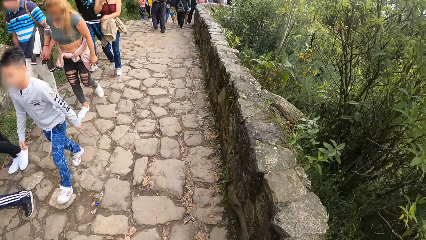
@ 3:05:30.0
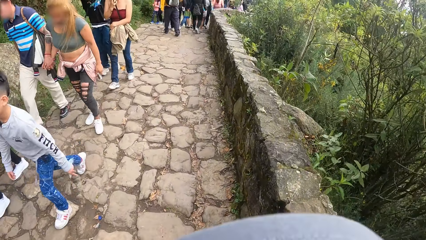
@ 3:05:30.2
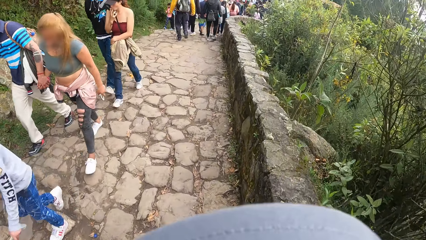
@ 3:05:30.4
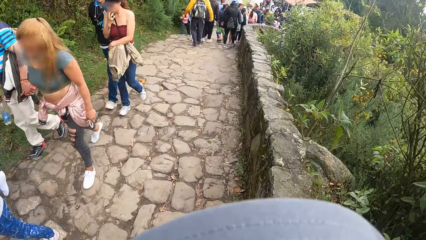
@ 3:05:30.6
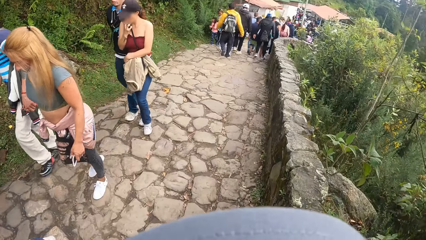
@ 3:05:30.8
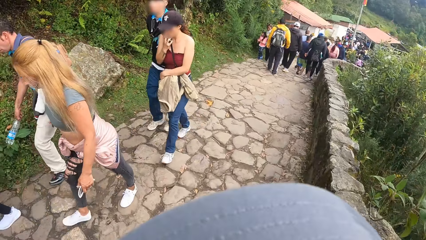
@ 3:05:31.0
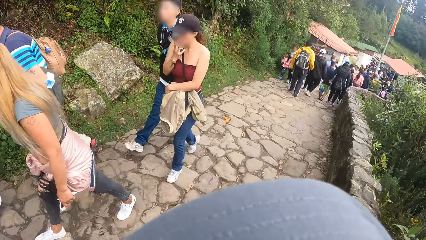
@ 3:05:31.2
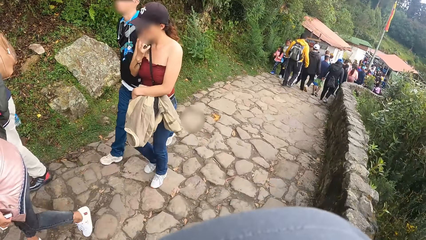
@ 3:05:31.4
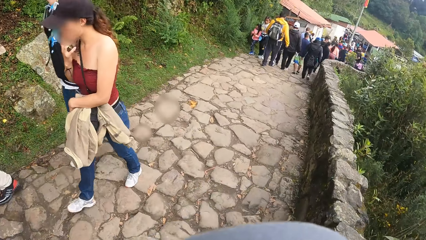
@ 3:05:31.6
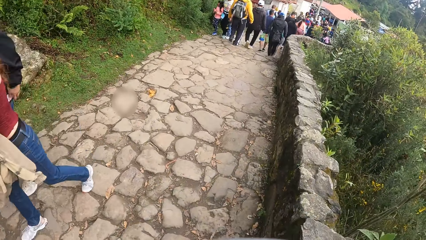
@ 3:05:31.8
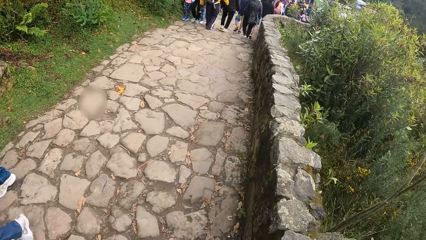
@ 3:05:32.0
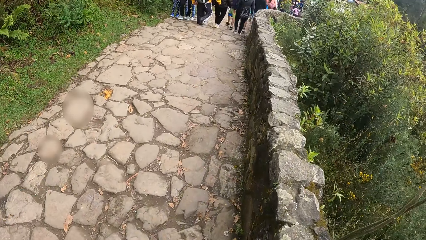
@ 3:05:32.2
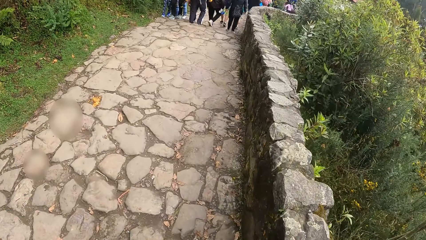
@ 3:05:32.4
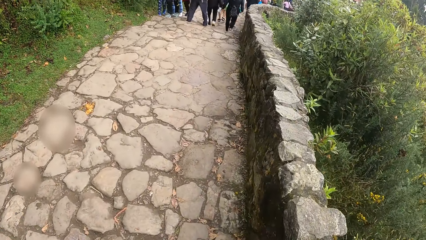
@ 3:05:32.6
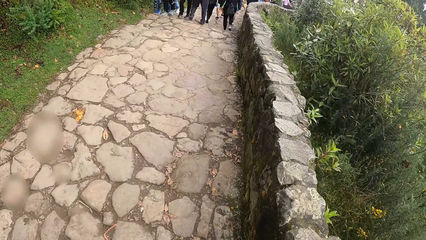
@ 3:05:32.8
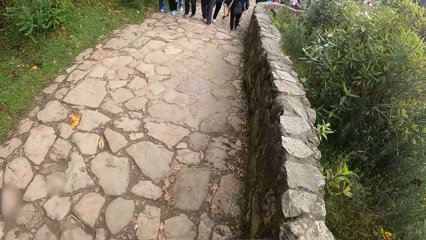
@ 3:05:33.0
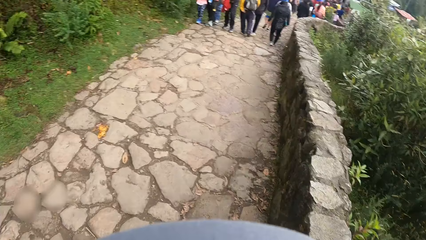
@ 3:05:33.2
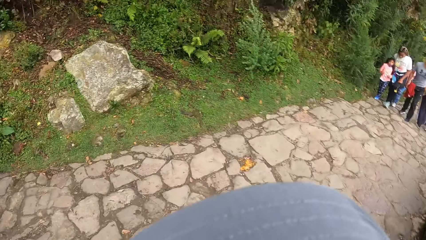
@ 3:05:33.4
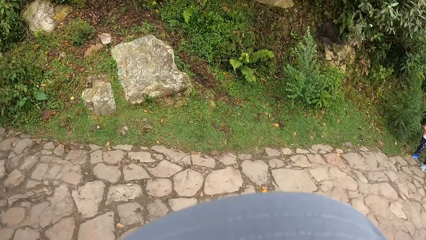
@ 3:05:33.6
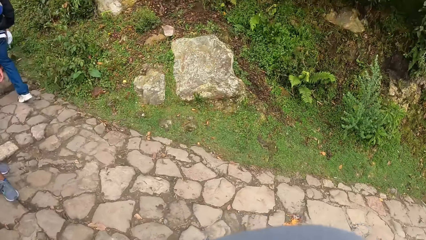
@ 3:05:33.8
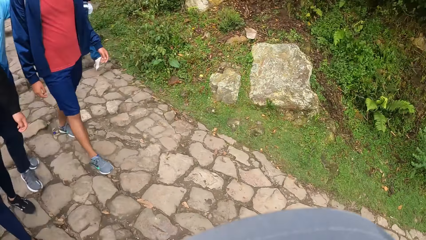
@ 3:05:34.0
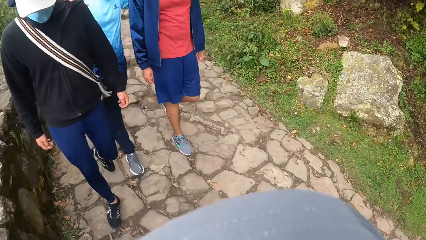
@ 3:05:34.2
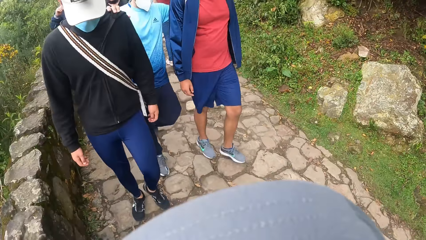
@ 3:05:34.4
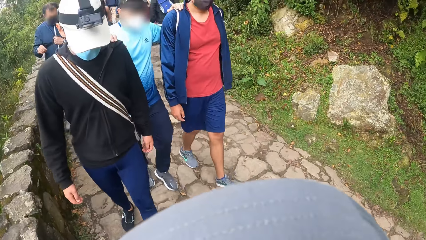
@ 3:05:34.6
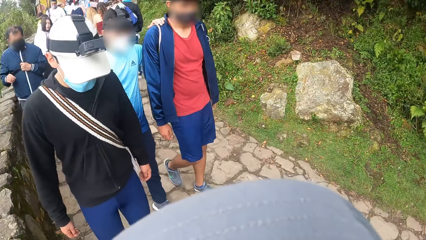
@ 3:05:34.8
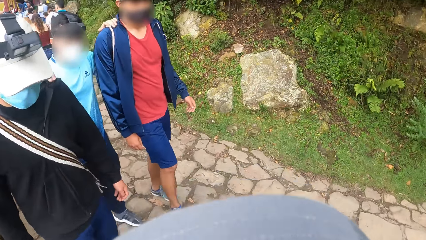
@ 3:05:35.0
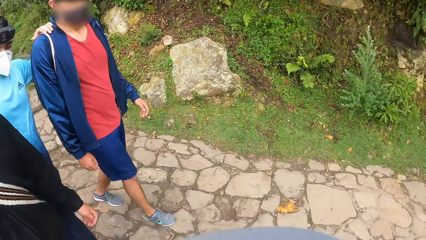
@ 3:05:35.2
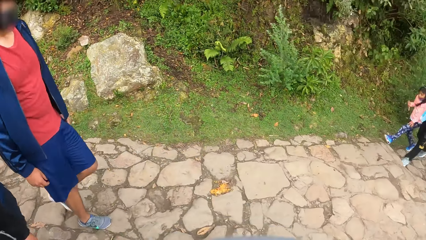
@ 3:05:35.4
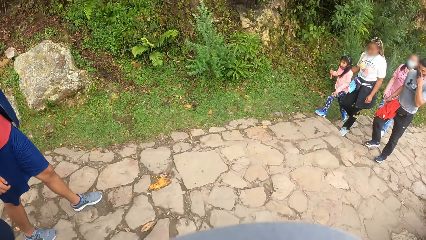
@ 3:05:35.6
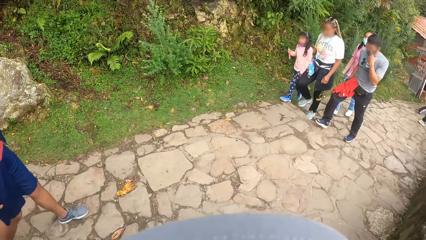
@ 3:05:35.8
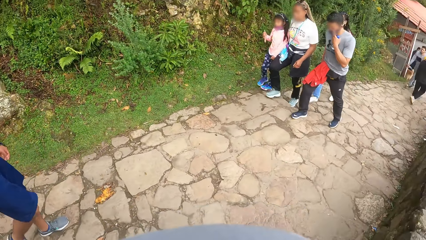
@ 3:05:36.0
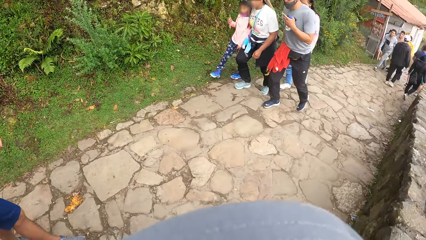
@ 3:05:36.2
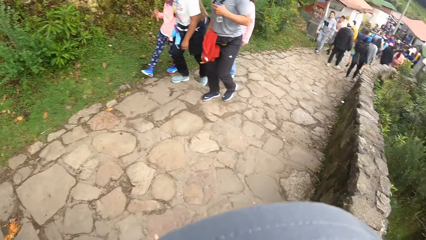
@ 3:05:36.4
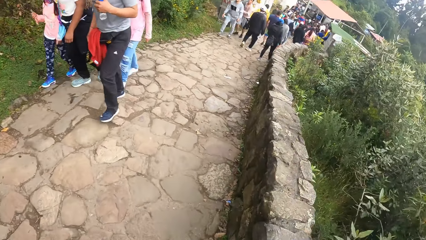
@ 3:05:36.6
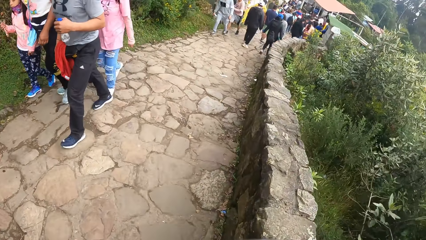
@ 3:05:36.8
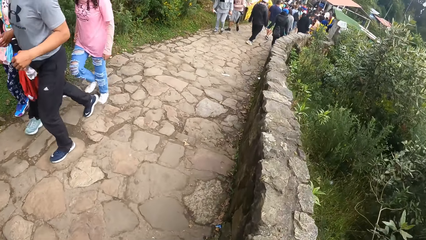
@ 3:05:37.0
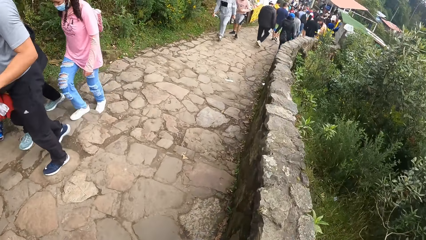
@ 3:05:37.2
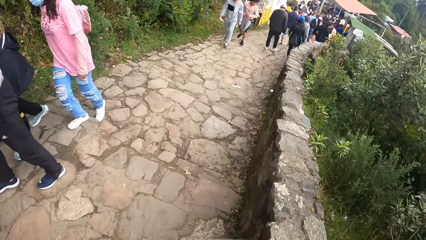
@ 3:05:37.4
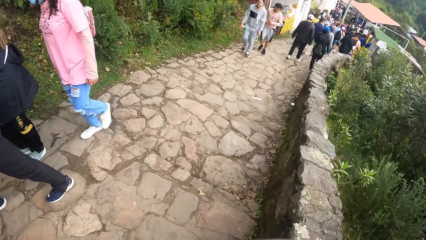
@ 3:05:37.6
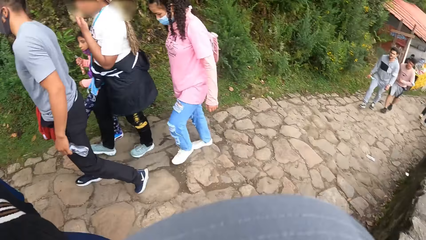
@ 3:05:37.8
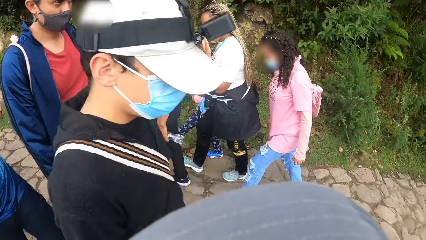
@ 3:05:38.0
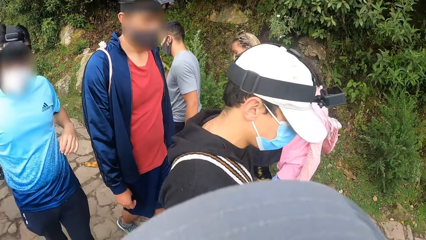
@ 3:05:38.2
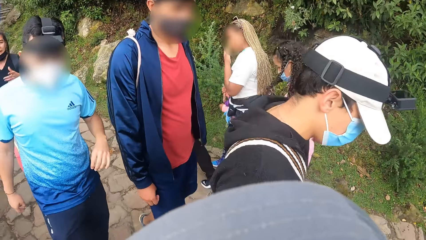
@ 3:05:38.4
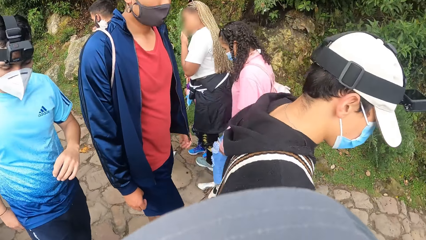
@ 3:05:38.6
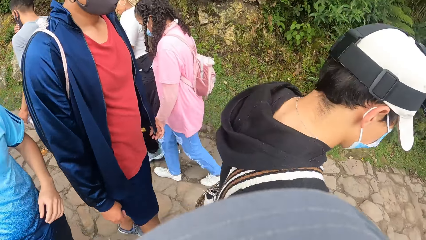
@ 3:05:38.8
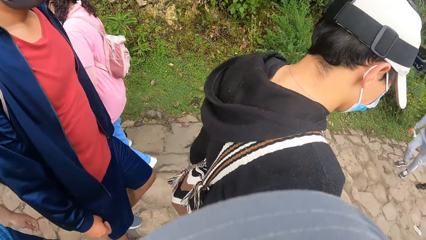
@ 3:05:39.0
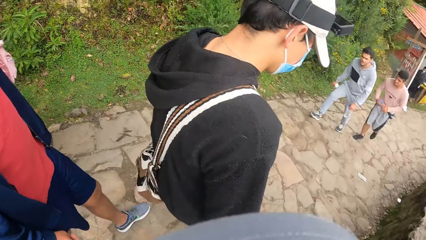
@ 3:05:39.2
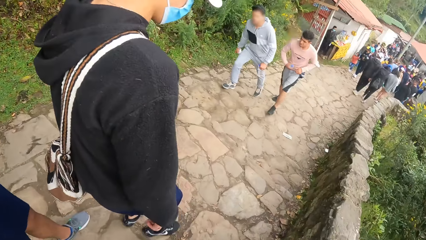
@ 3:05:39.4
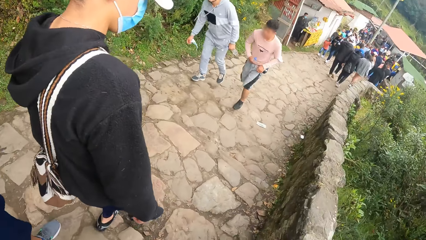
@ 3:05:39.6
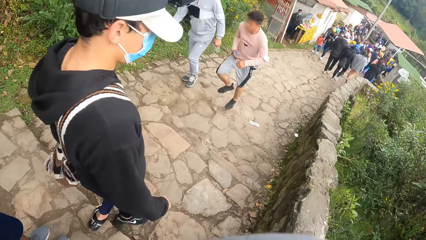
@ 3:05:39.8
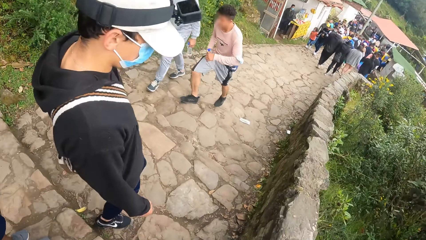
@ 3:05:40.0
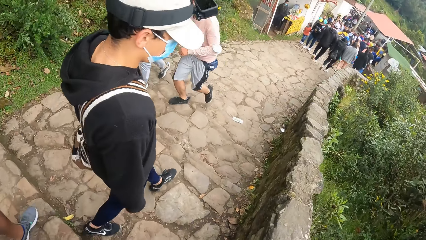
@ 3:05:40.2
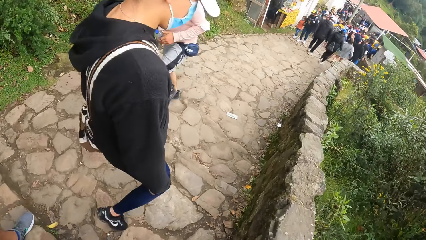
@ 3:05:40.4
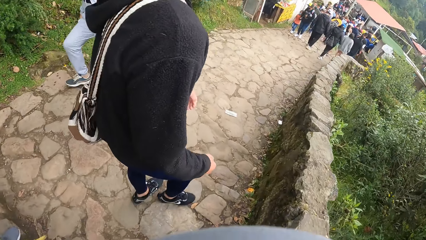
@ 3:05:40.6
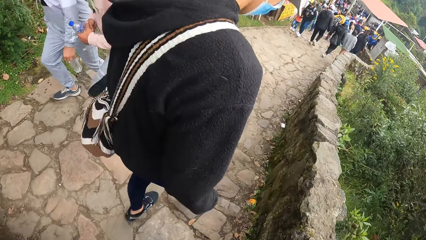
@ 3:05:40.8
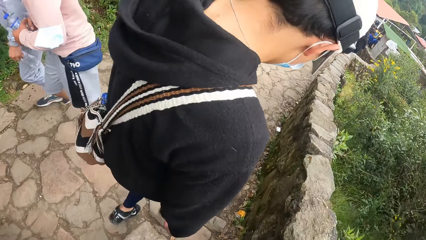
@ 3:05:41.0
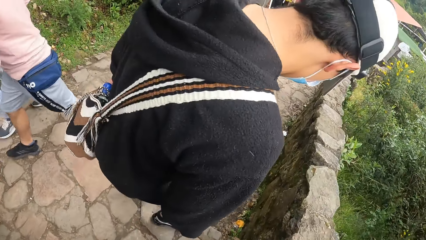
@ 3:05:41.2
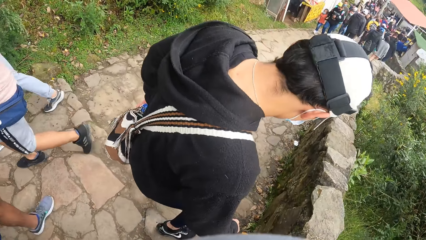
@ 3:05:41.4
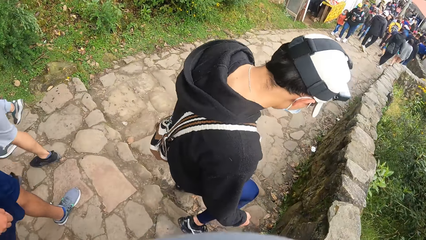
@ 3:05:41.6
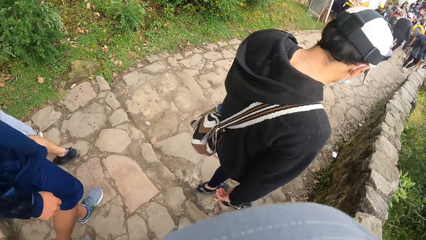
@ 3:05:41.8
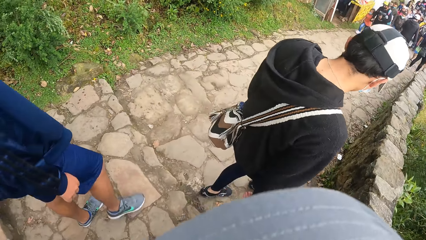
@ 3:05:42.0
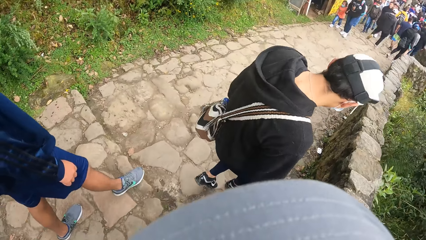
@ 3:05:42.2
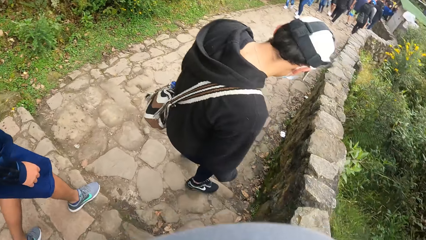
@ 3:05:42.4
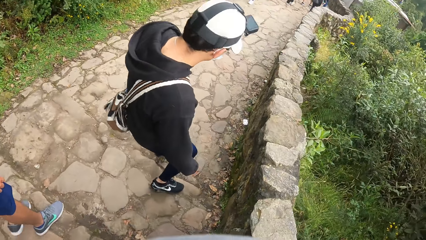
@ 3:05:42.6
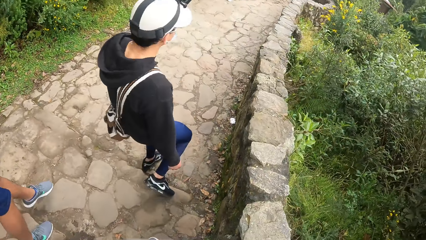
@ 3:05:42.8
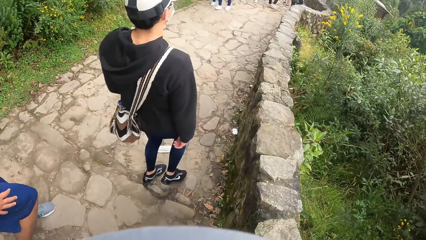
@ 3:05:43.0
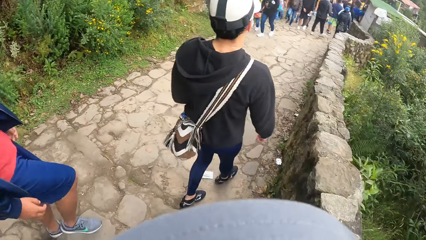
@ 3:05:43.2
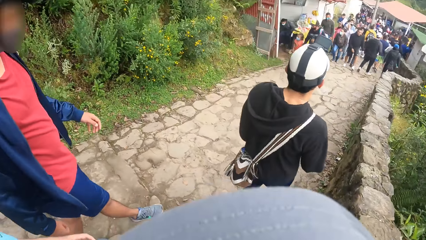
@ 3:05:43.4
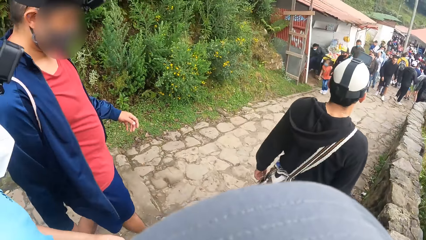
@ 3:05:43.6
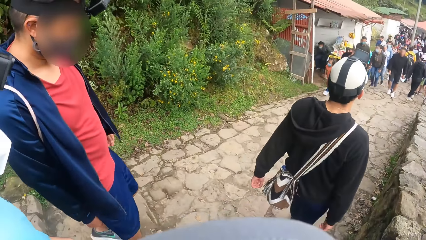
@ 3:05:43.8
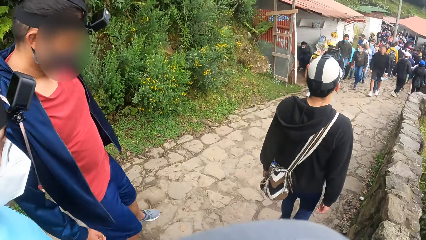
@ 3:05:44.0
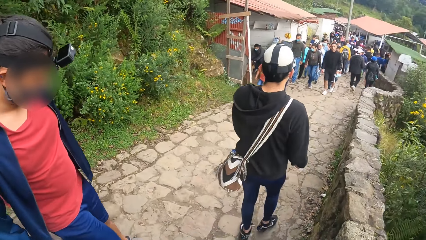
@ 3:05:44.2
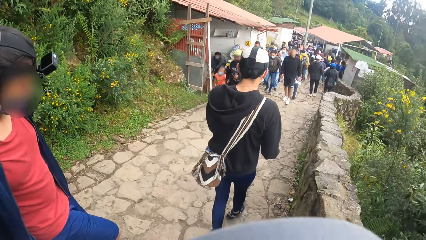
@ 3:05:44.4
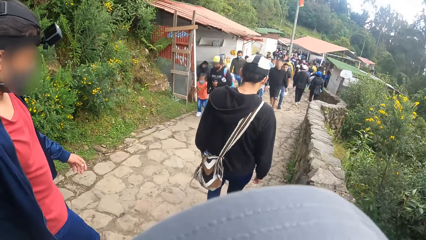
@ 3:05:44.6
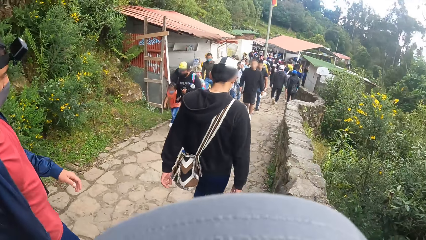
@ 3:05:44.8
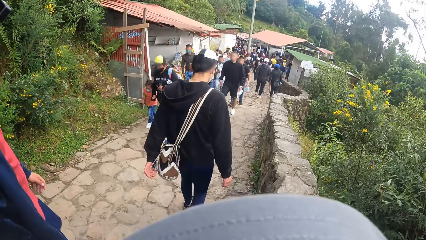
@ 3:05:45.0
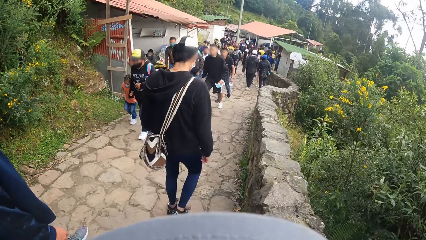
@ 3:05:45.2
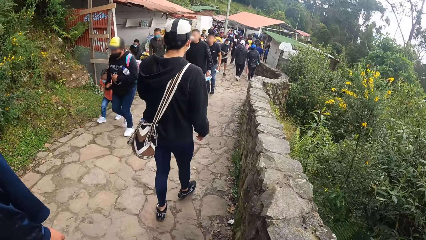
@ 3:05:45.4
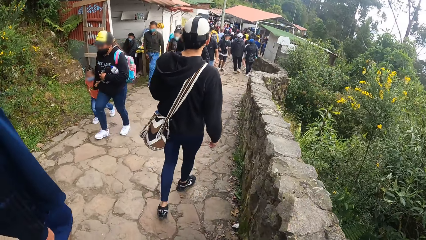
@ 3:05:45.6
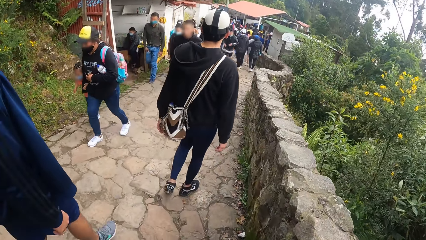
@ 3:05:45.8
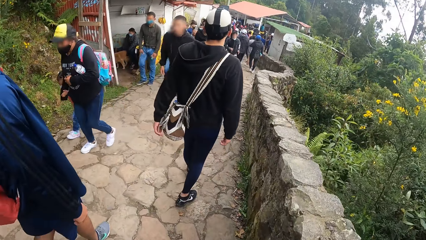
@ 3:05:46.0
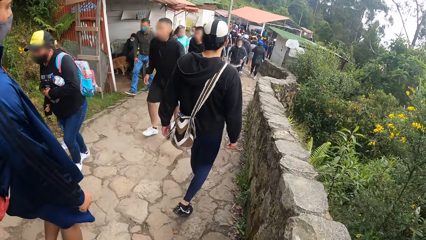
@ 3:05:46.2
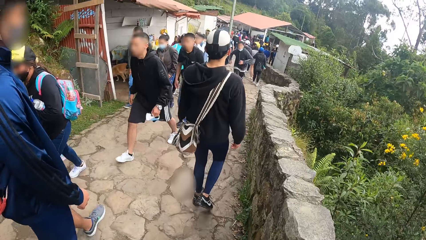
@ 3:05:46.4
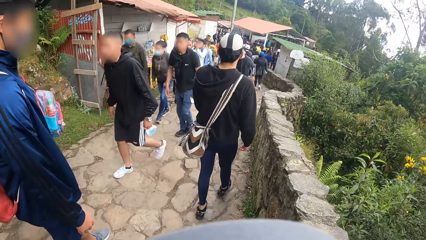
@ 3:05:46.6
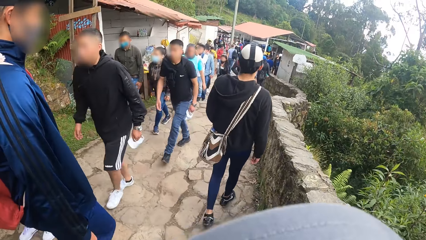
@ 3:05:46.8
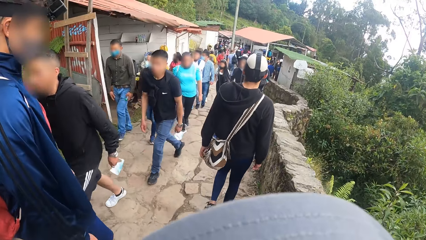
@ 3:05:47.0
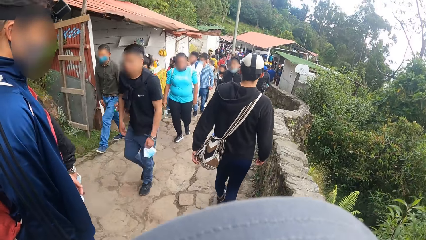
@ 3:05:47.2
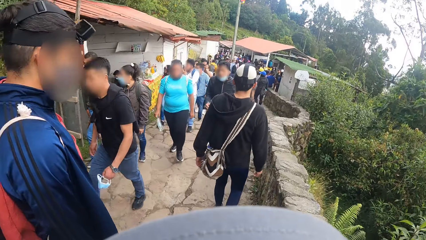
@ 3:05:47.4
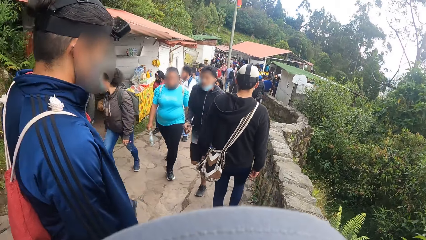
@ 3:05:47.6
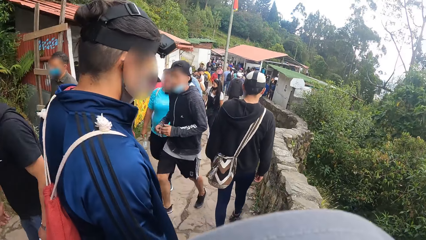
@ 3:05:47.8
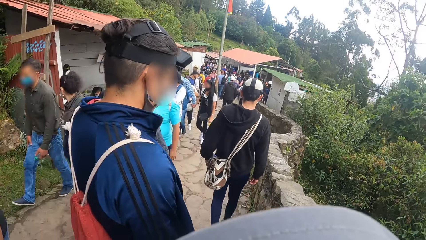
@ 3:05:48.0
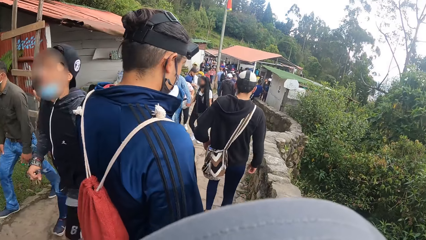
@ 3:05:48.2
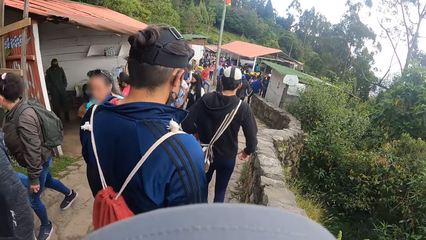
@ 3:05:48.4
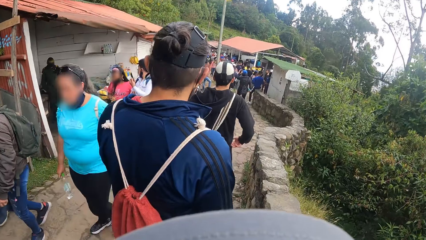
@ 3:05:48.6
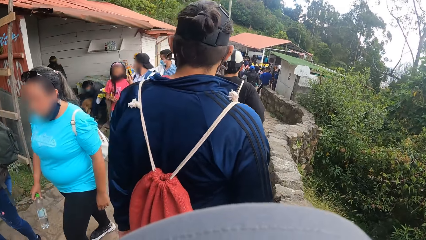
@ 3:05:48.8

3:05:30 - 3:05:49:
A man walks past the camera wearer on the pathway. The camera wearer turns around the walkway and walks along the walkway. Another man walks past the camera wearer on the pathway.
